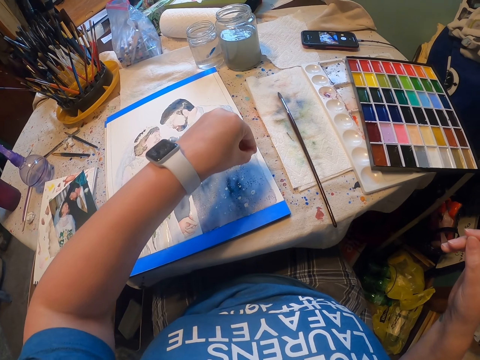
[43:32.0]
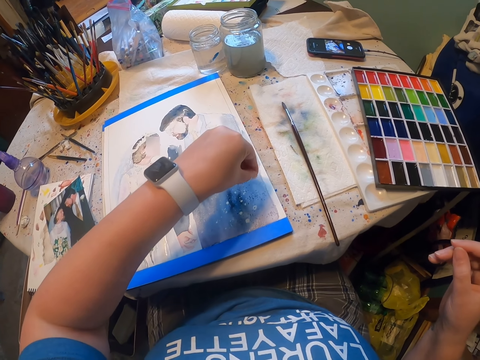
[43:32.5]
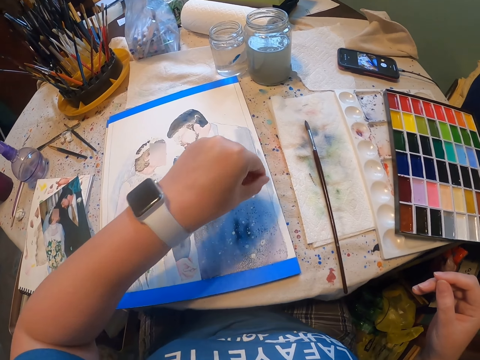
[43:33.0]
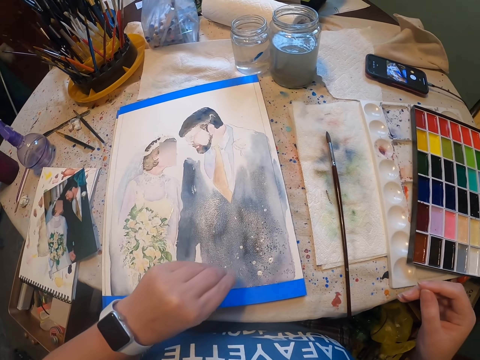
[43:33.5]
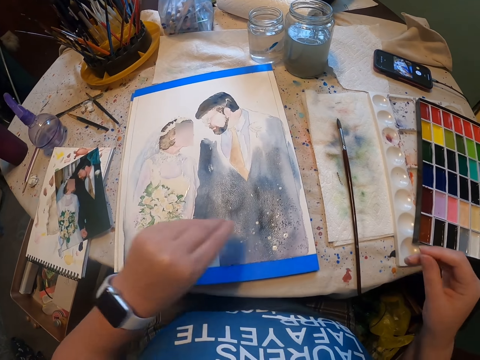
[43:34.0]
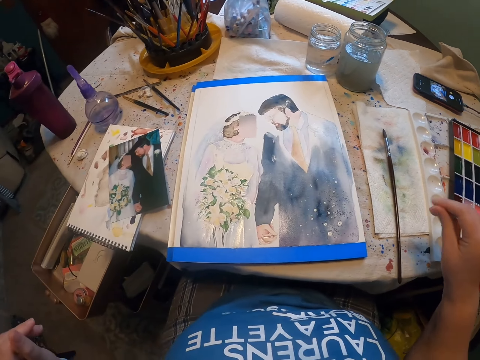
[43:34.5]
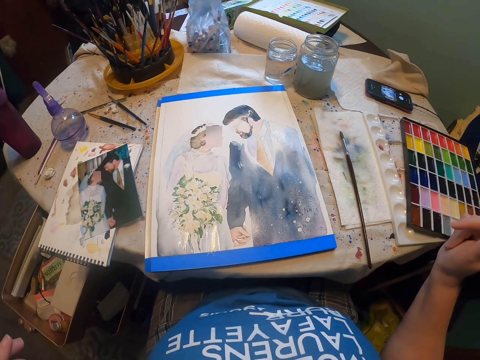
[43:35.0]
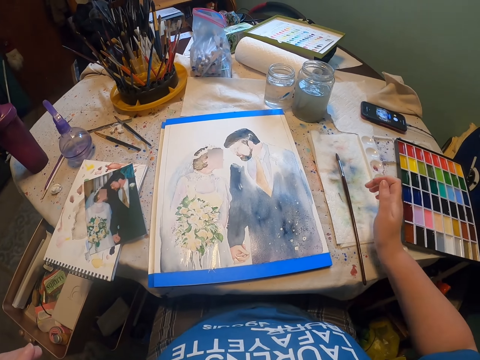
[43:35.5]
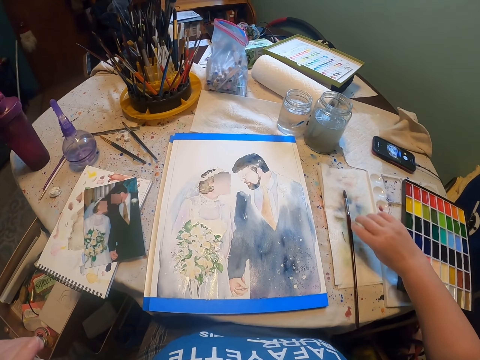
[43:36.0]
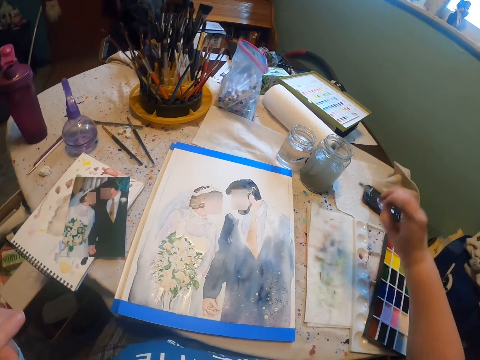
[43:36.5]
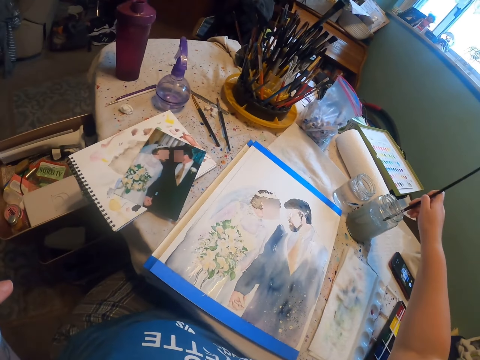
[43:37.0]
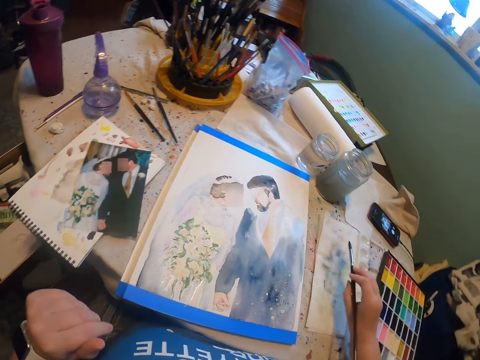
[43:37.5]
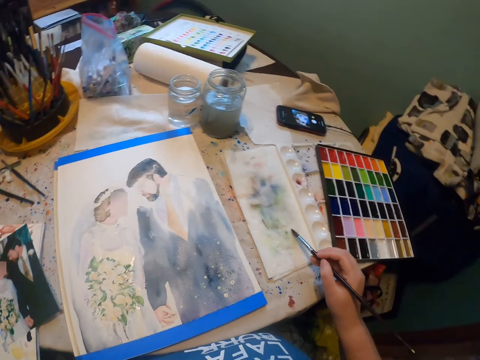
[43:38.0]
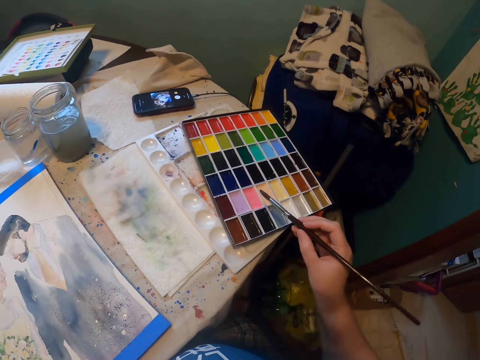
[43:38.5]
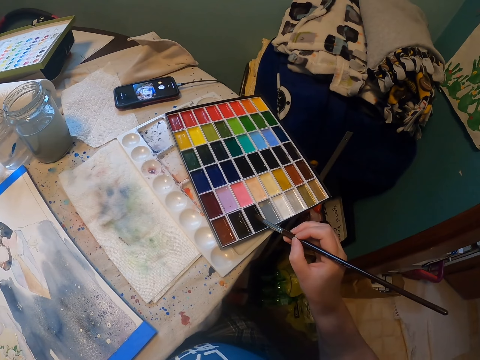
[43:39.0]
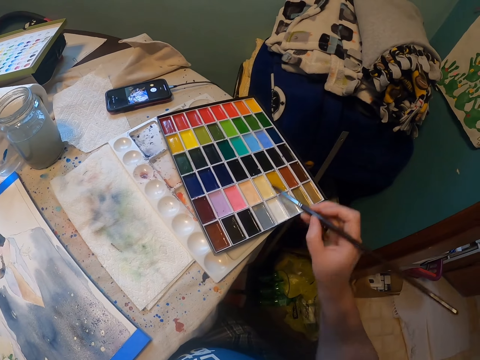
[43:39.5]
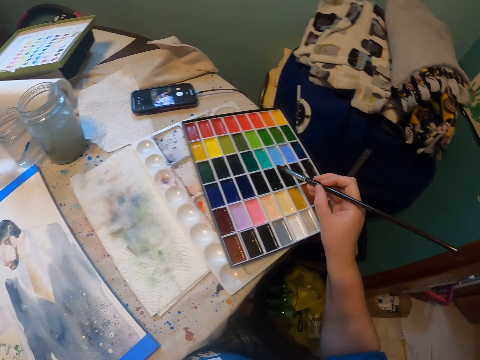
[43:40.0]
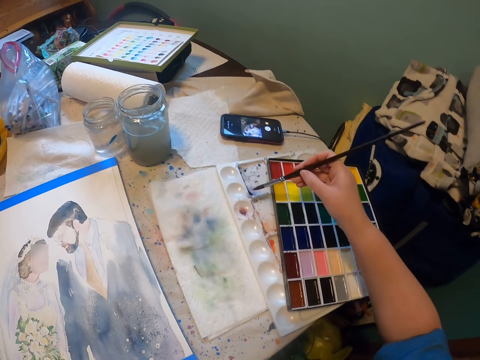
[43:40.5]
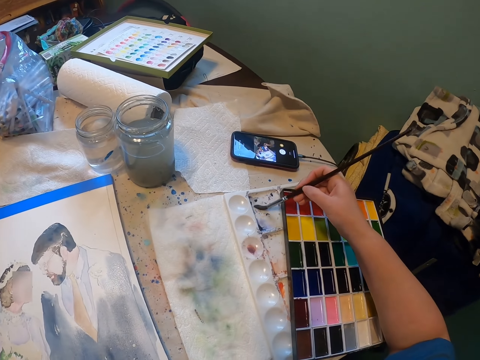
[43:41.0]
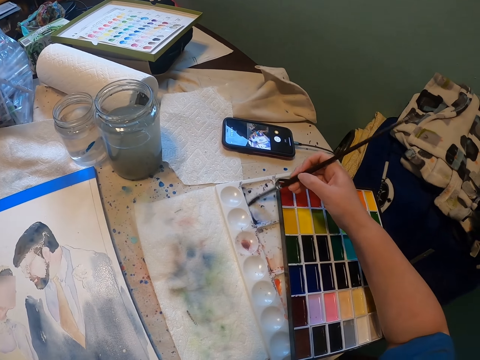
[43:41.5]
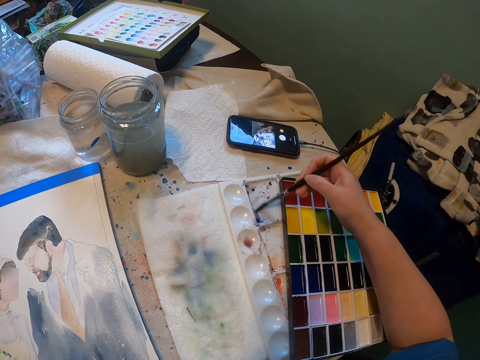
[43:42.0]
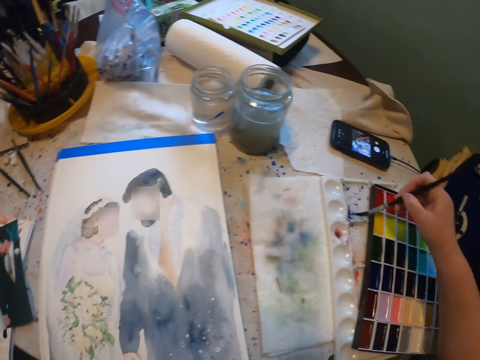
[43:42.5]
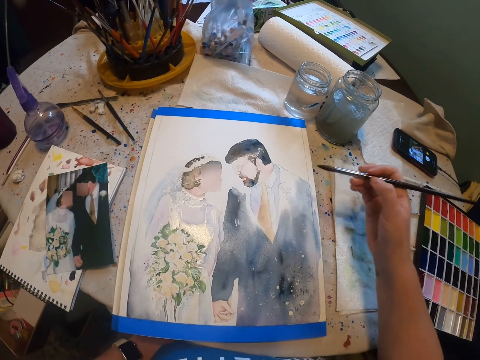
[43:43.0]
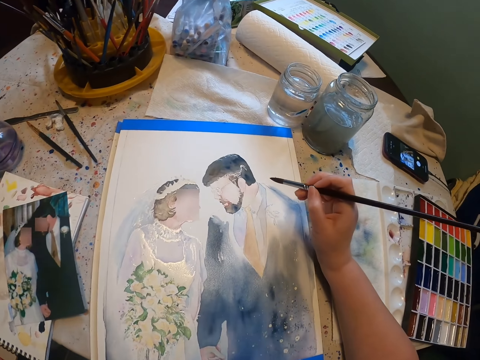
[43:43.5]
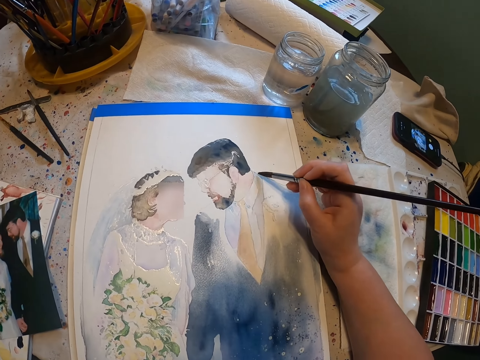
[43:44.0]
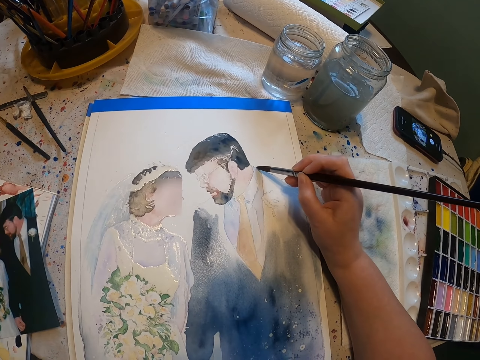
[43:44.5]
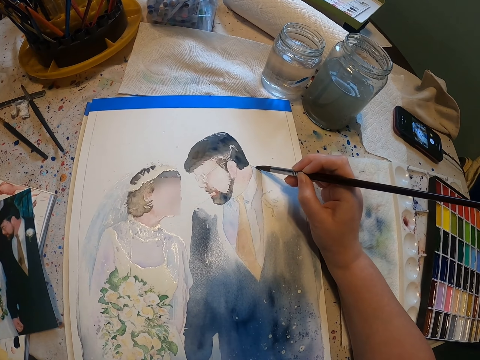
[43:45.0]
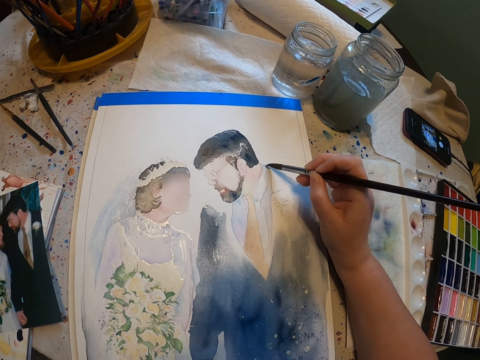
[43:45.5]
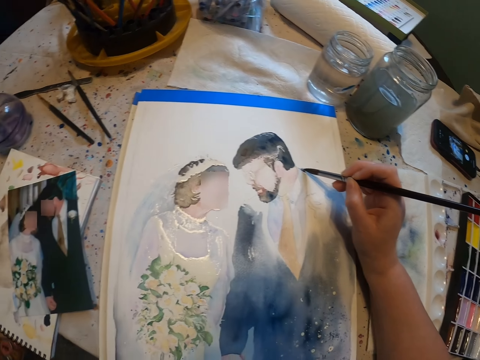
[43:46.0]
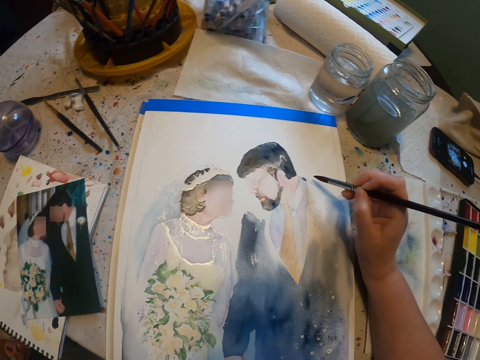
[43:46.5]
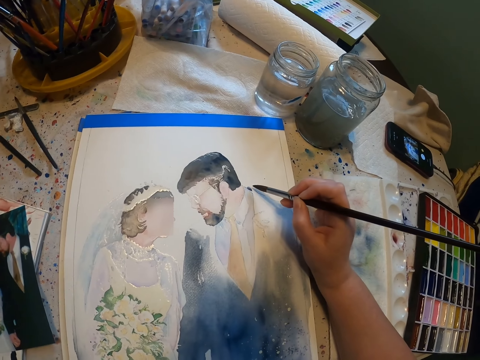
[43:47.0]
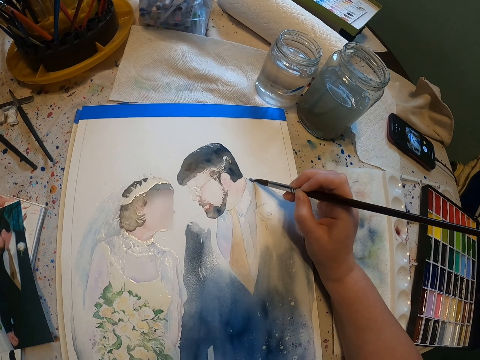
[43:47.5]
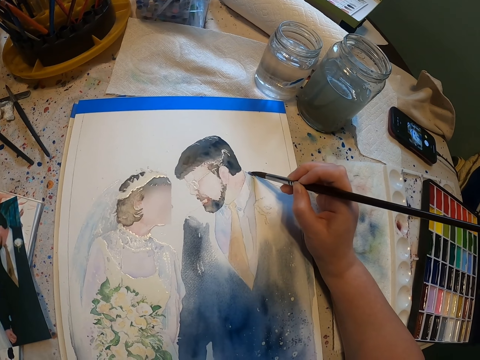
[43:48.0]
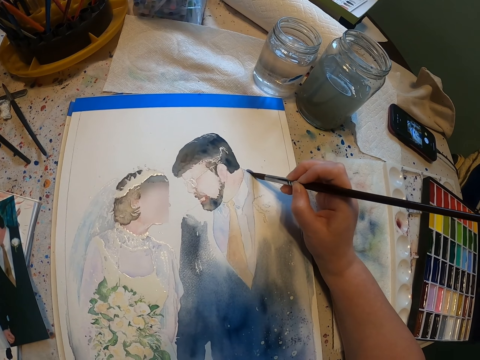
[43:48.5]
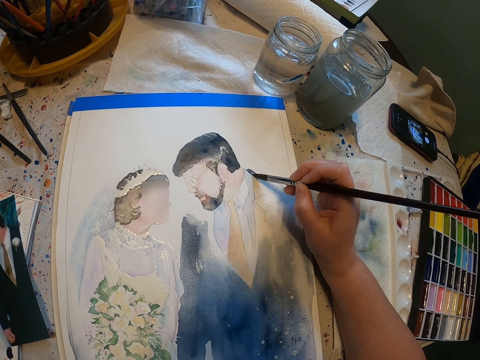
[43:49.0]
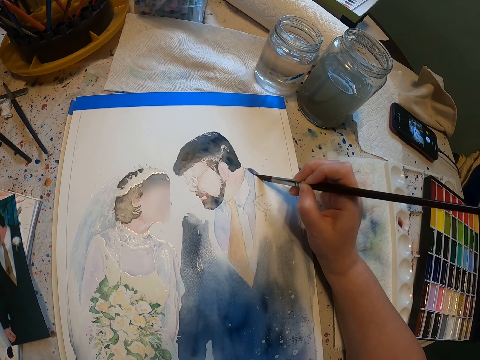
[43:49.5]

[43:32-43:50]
The camera wearer lifts a paint brush from the serviette. They dip the paint brush in the water color. They add paint on the paint brush. They paint the sketch with the paint brush.

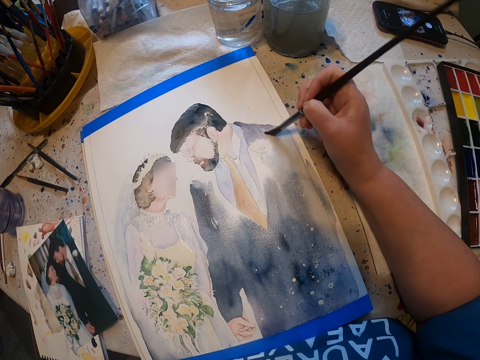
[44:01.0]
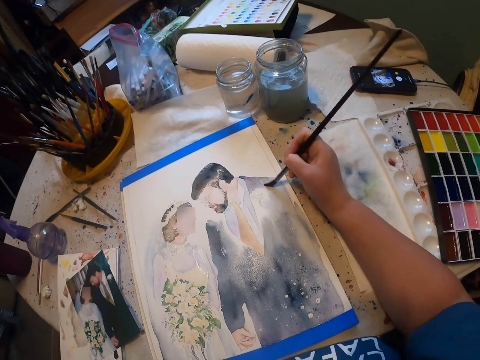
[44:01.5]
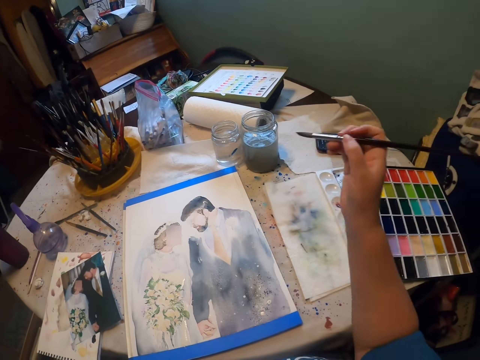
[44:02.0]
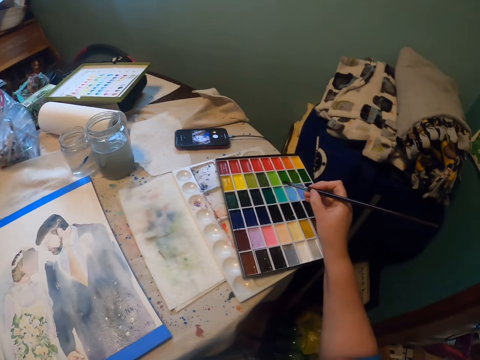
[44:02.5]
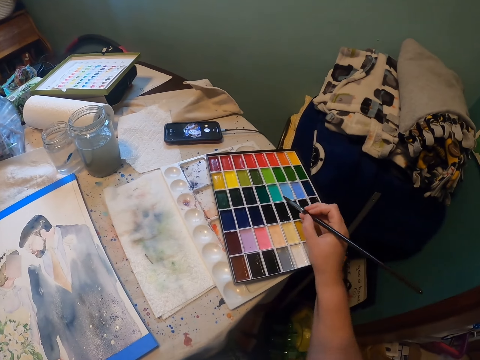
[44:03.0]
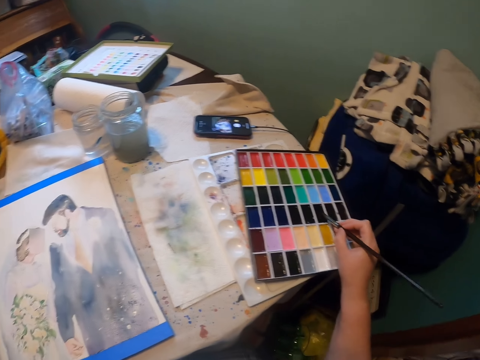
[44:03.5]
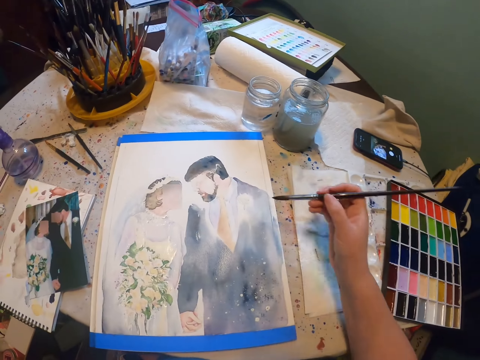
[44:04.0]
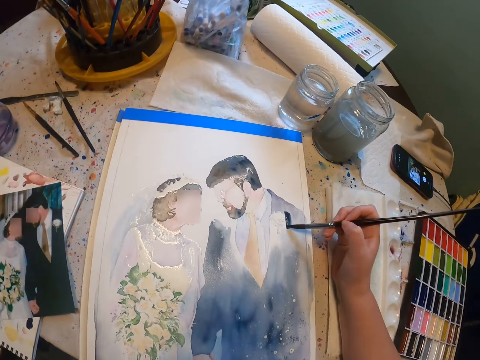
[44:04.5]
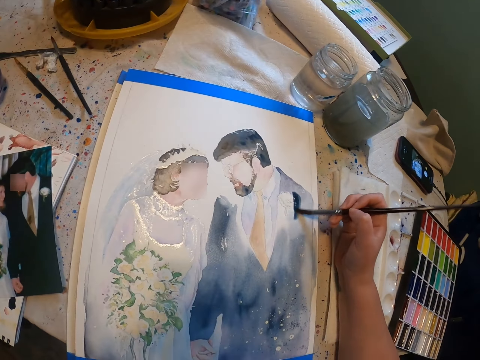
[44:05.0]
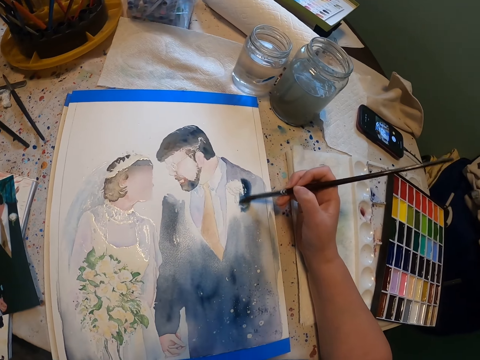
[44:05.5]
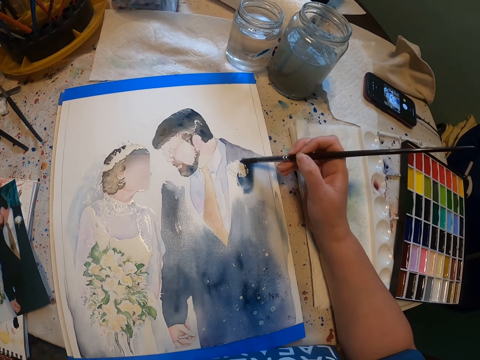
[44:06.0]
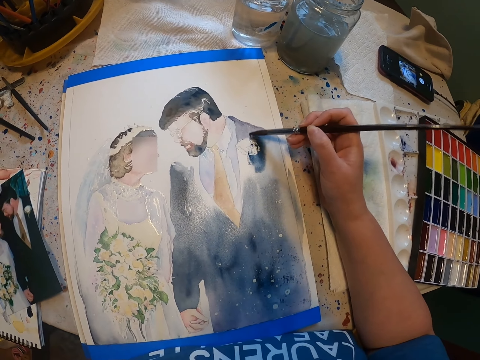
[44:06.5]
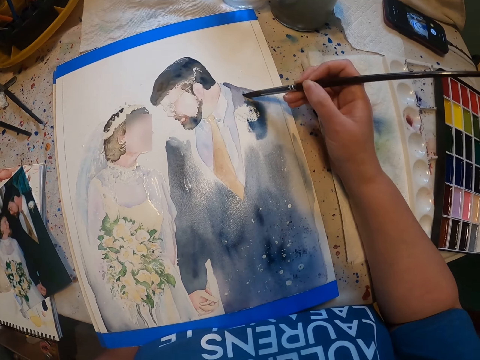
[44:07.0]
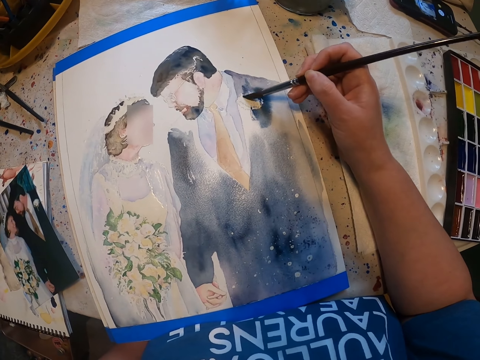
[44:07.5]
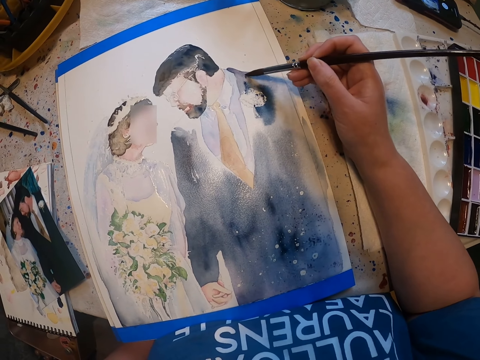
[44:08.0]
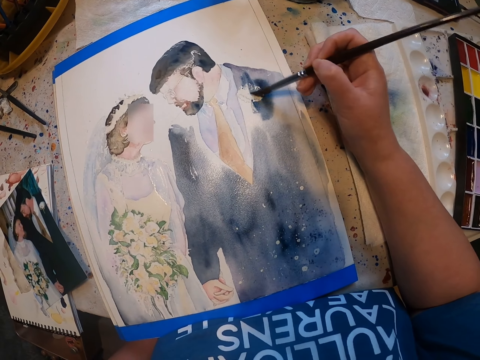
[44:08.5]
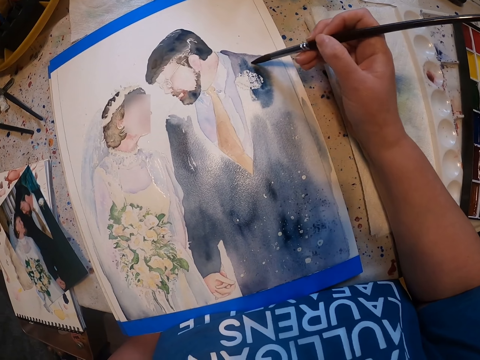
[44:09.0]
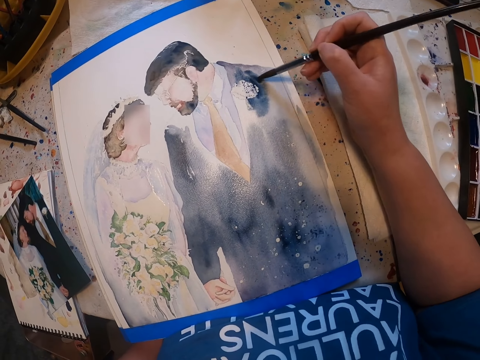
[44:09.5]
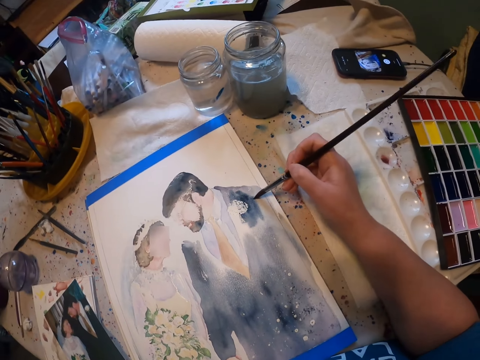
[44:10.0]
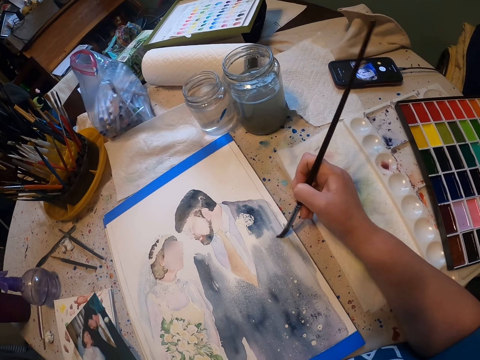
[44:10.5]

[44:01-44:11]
The camera wearer adds paint on the paint brush. They paint the sketch with the paint brush.
